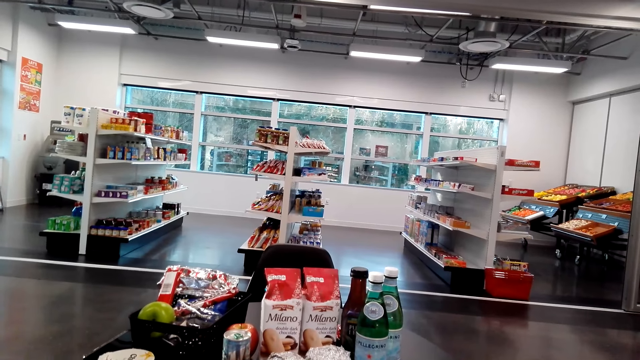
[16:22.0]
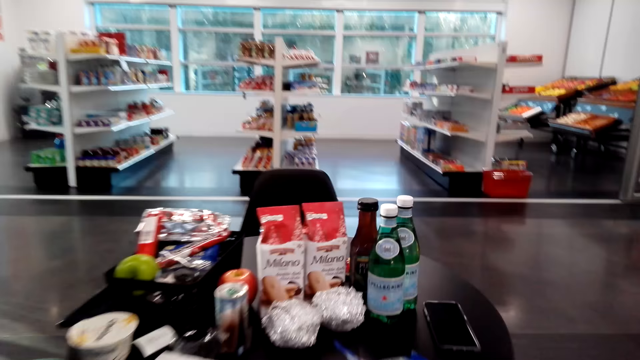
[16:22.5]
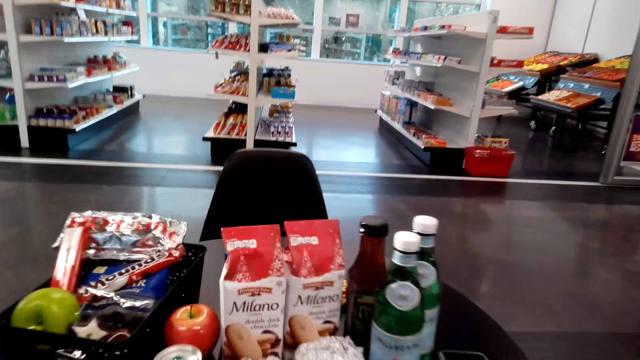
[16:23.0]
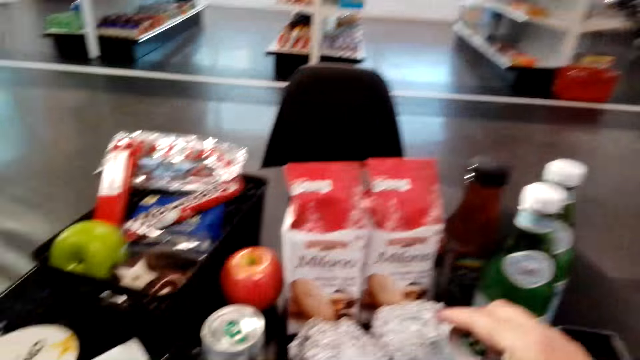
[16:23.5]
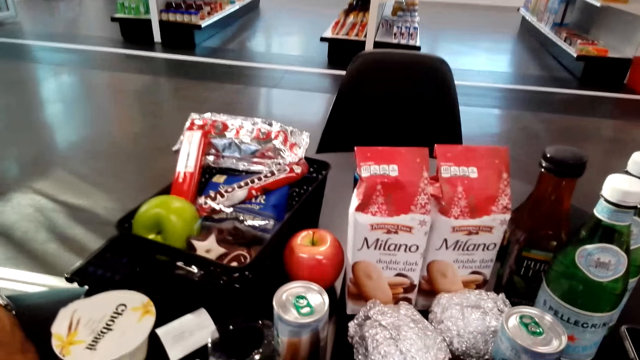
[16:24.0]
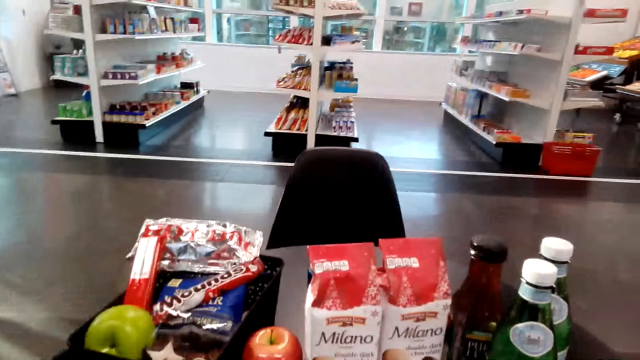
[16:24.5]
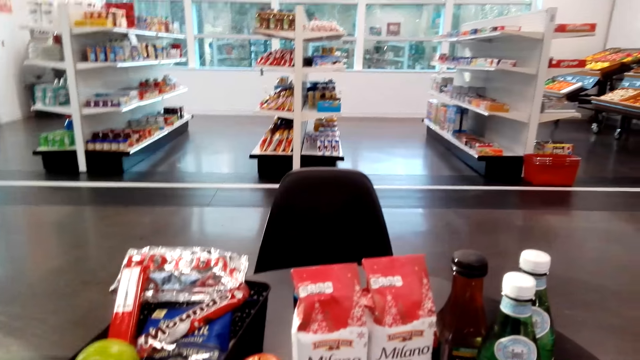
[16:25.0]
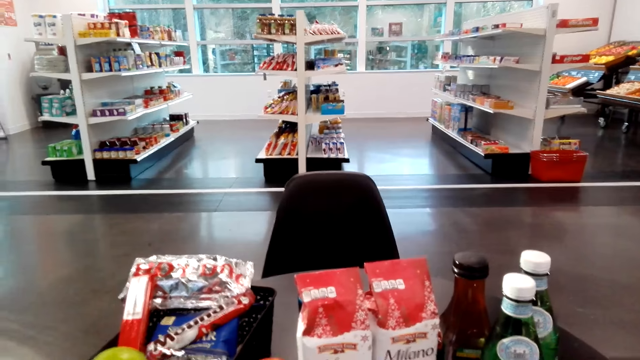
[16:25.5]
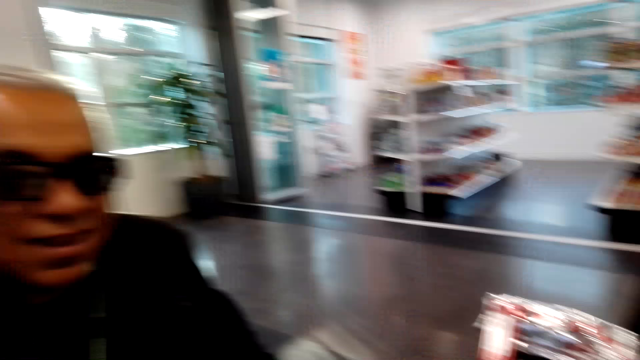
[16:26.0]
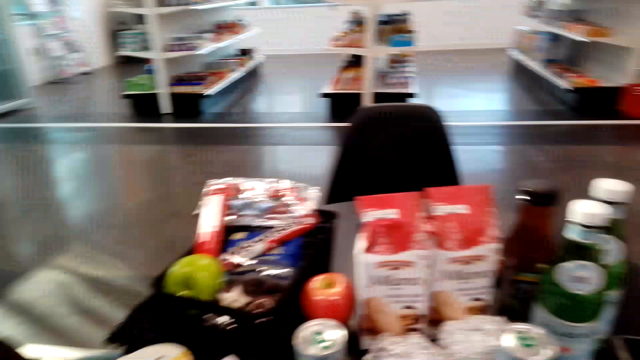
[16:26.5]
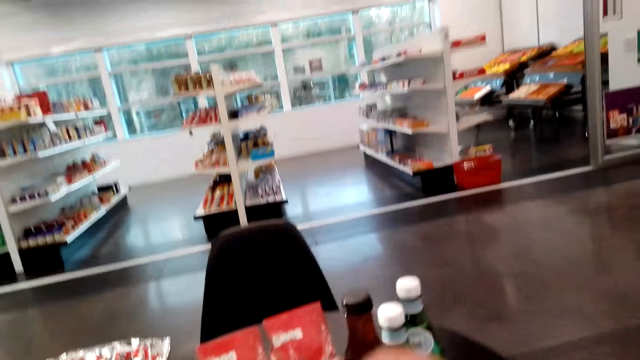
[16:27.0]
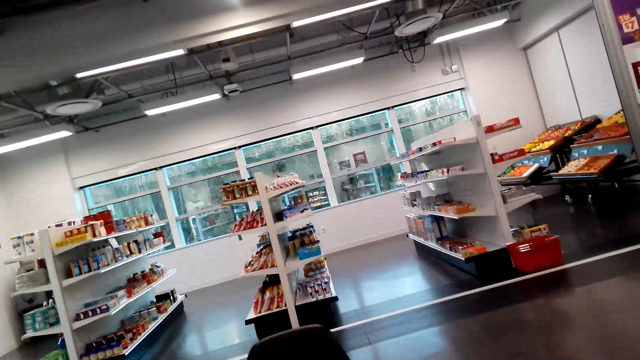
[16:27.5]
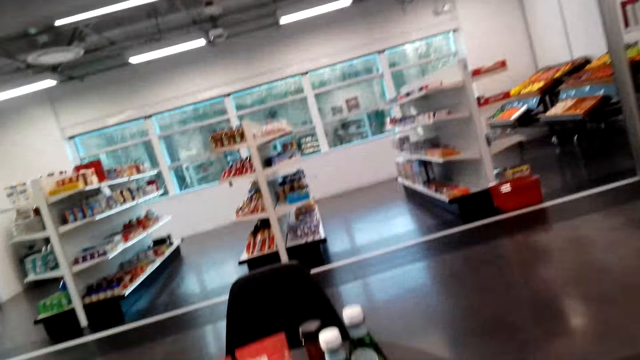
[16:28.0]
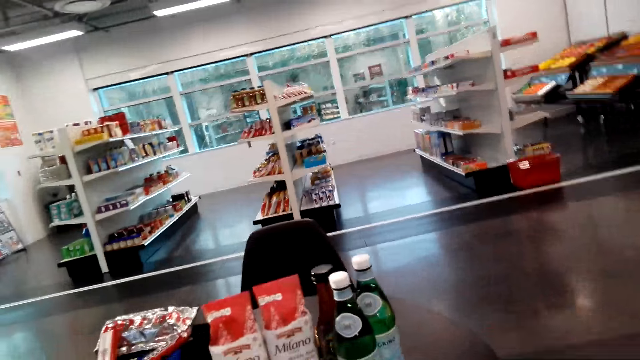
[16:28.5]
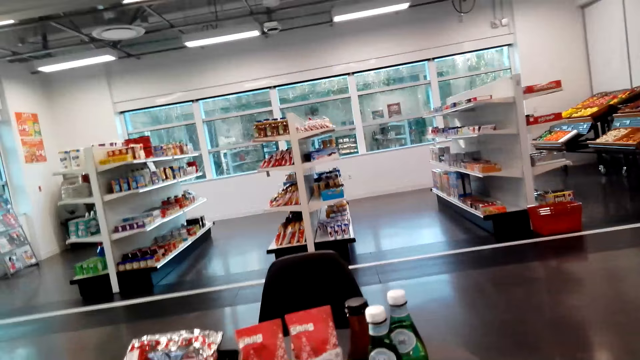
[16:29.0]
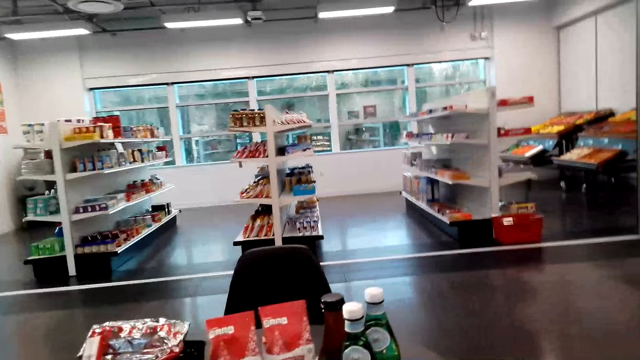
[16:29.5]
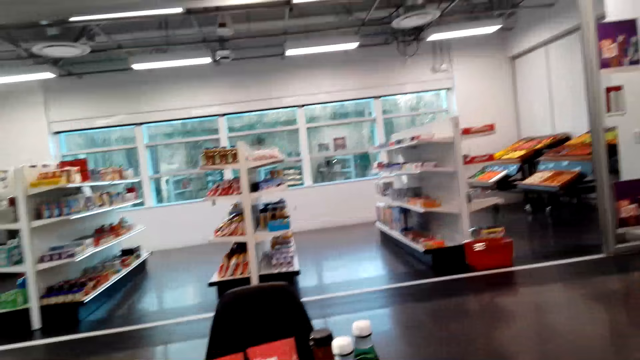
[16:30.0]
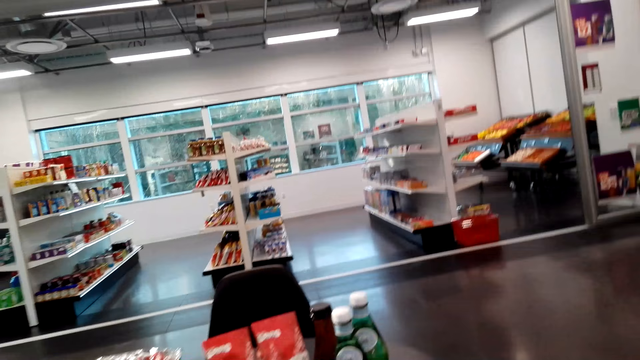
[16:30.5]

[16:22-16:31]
The camera wearer puts the drink on the table. They sit on the chair on the floor. They look around. They talk to a man. They look around.

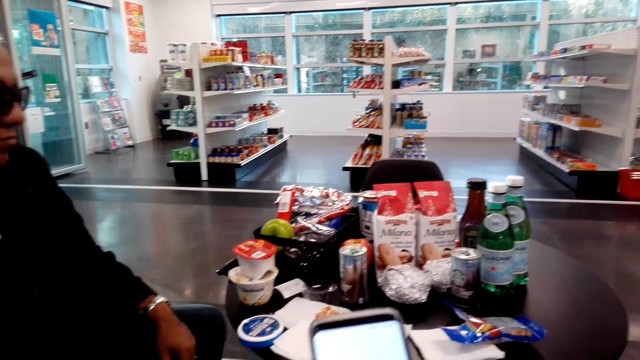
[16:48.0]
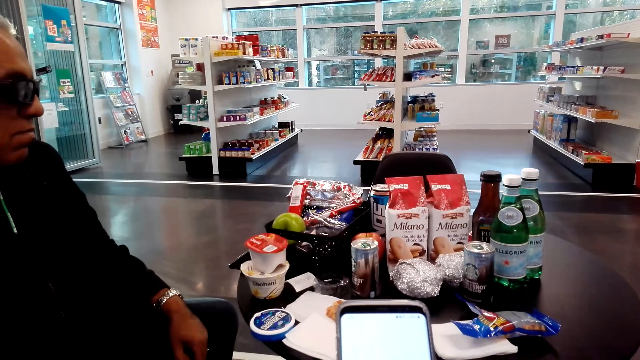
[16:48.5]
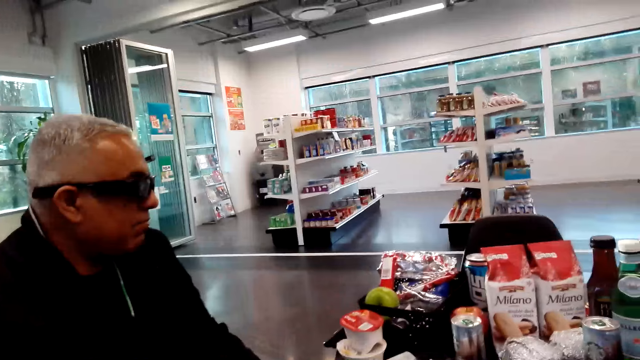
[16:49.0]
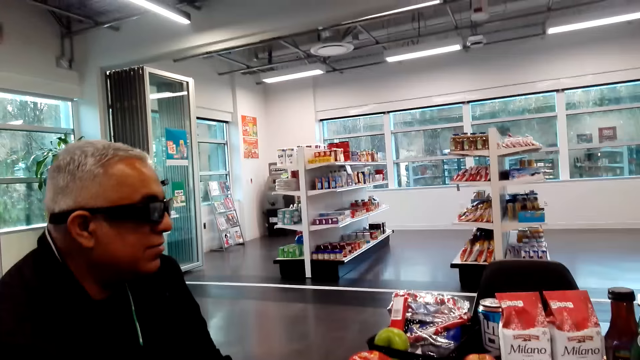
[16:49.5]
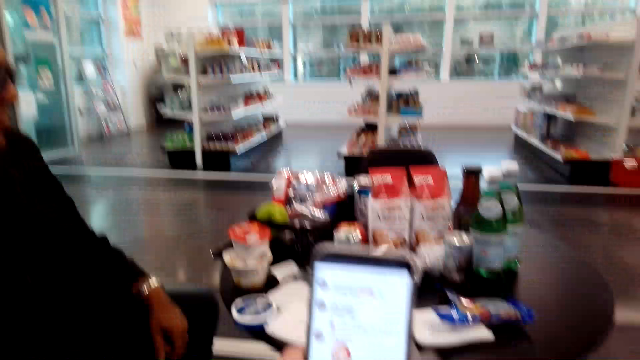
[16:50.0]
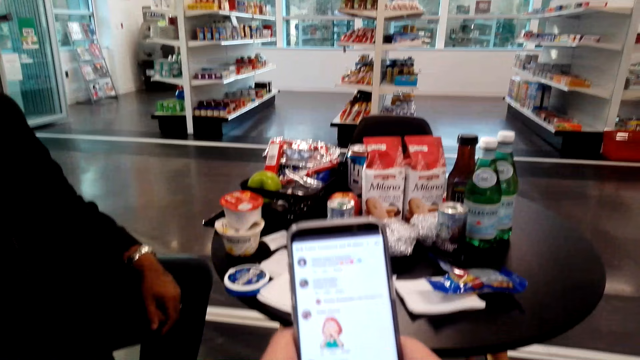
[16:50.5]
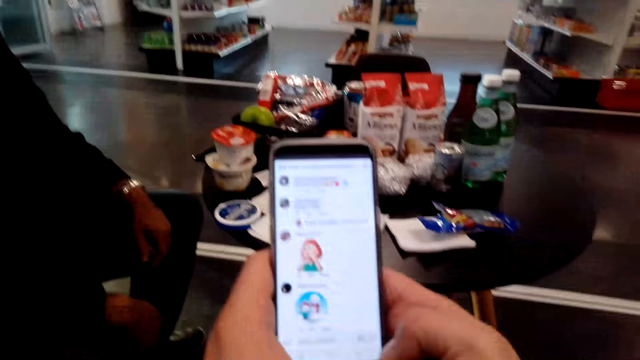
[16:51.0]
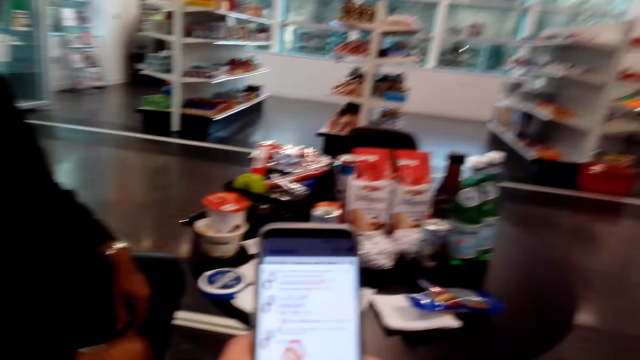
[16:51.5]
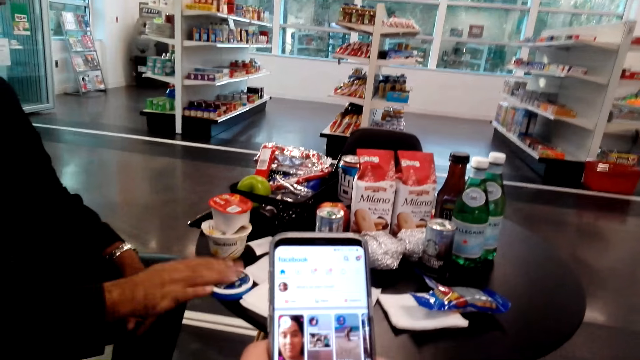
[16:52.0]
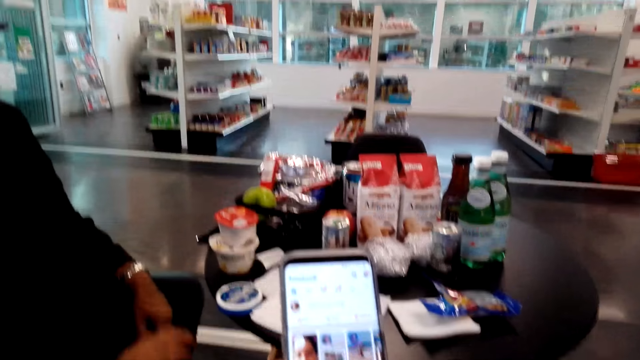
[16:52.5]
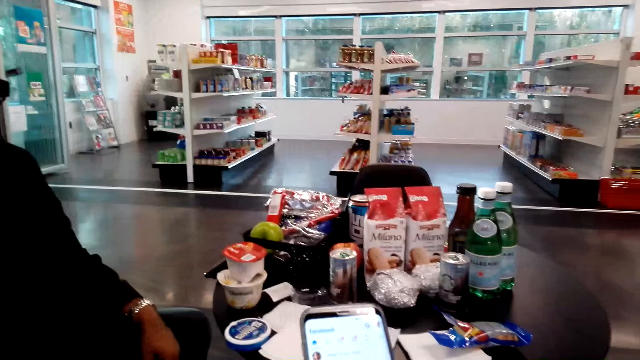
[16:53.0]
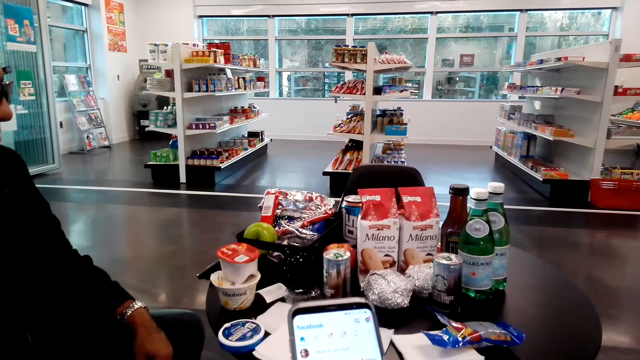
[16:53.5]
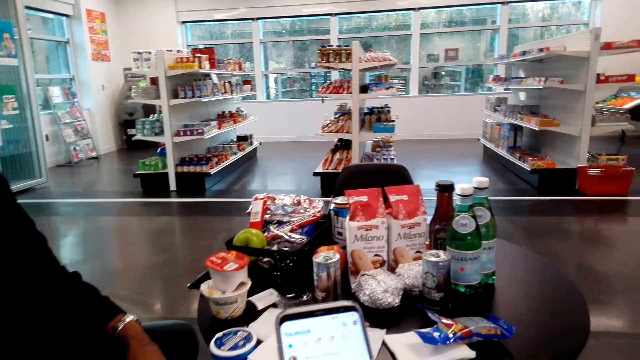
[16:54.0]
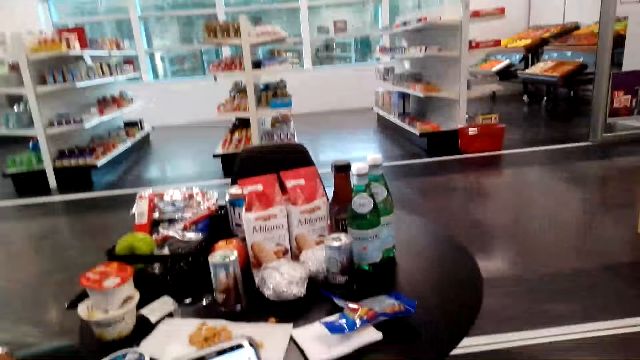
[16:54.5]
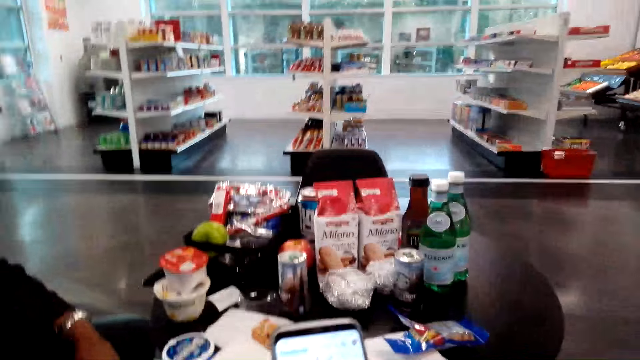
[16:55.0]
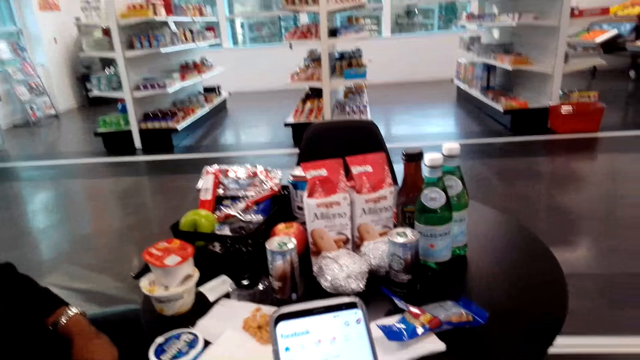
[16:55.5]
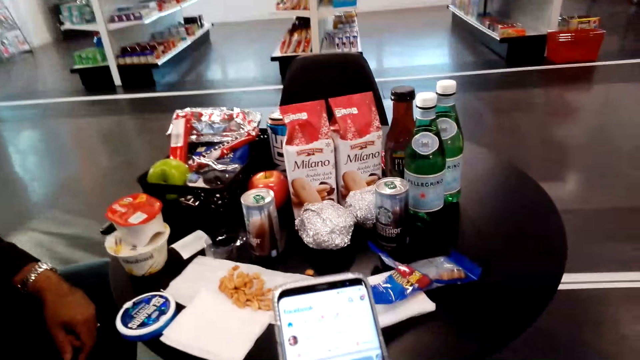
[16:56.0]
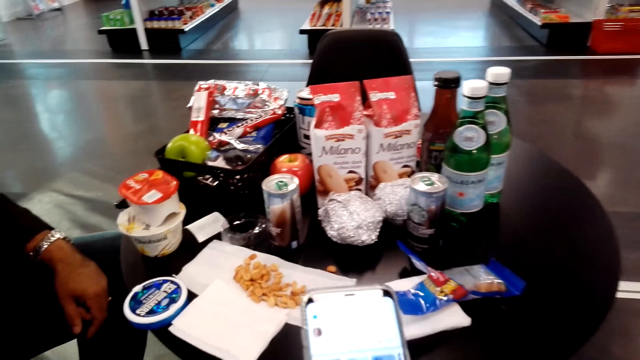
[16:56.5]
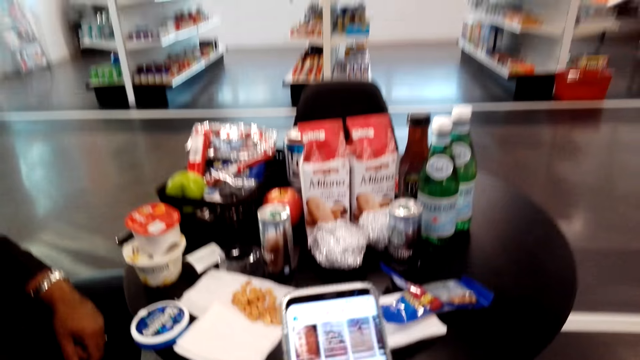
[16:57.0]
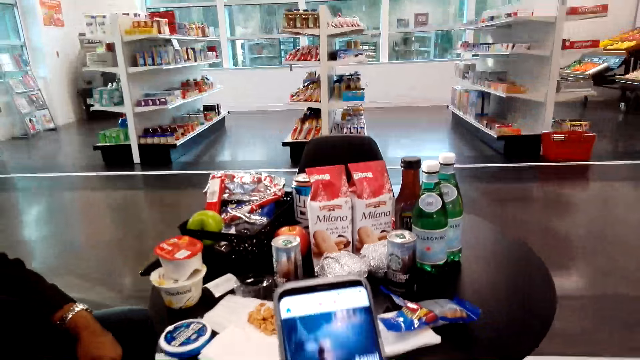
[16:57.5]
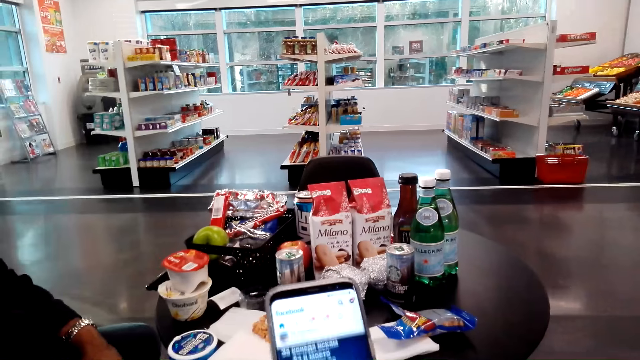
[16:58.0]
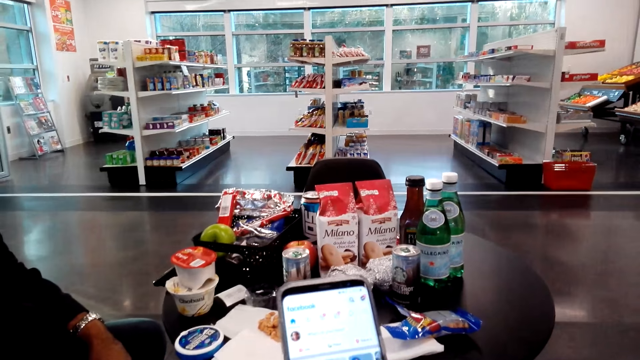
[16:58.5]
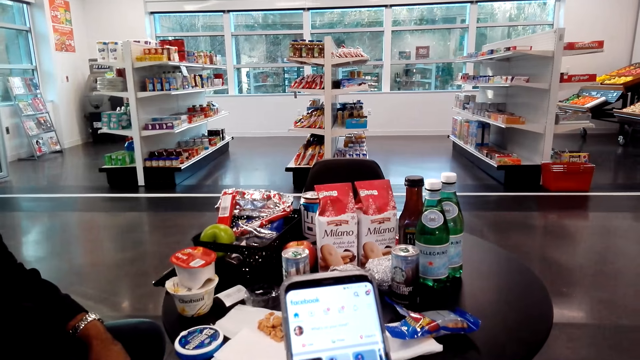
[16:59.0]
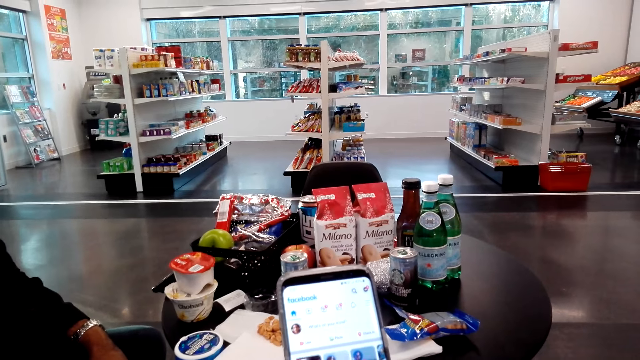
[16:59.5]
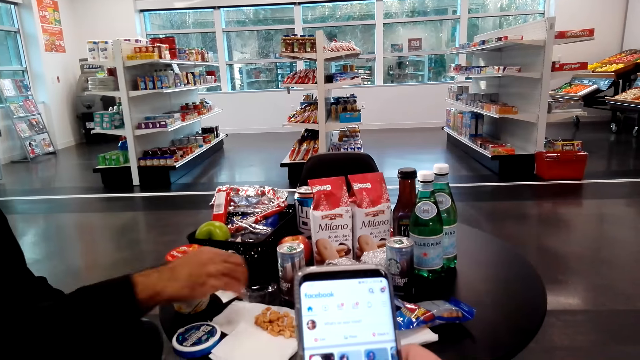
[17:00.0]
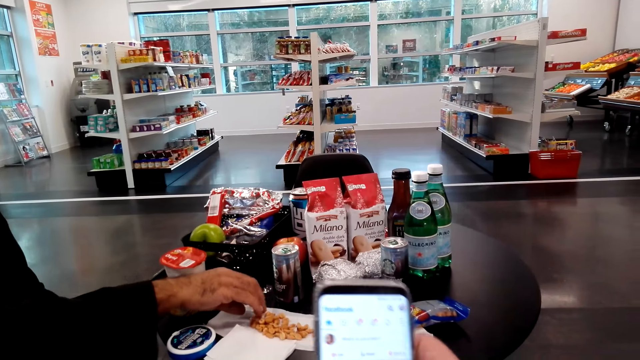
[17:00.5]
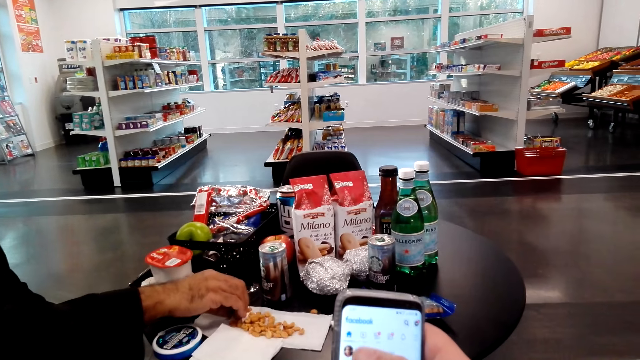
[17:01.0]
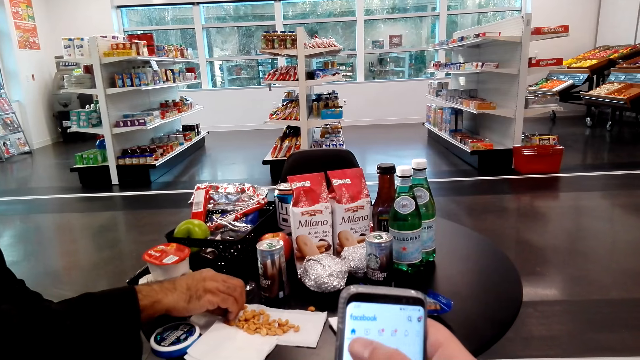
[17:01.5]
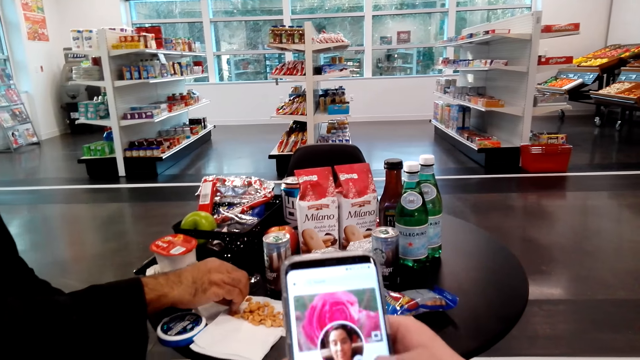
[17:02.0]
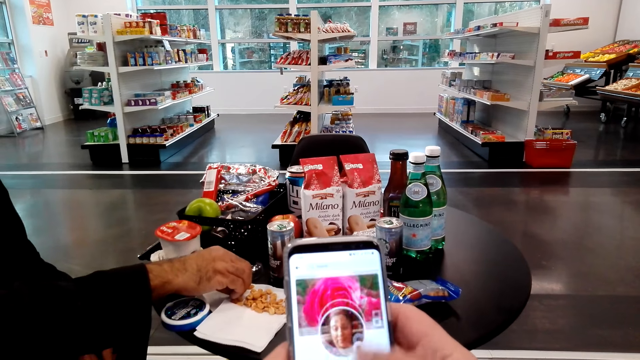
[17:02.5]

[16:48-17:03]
The camera wearer talks to a man. They scroll through the phone. The man picks up something on the table with his right hand.
